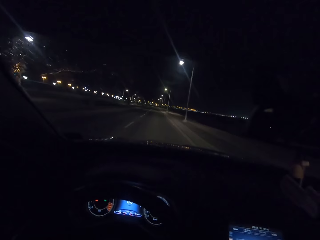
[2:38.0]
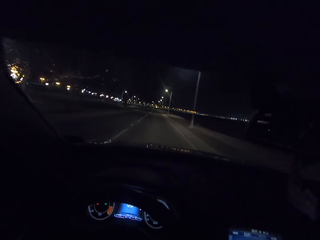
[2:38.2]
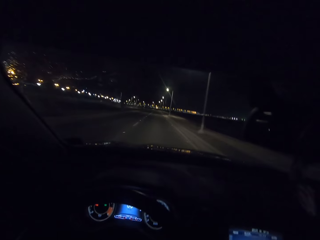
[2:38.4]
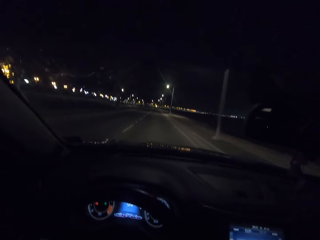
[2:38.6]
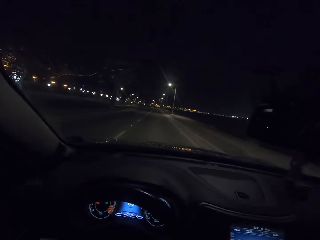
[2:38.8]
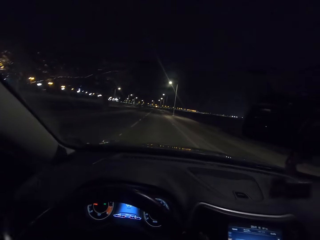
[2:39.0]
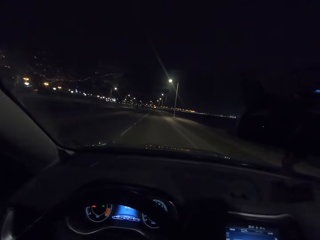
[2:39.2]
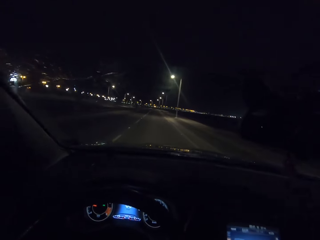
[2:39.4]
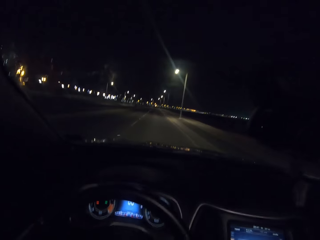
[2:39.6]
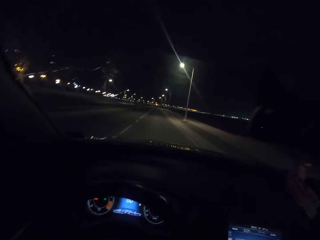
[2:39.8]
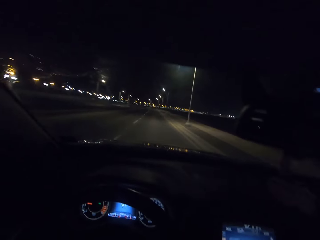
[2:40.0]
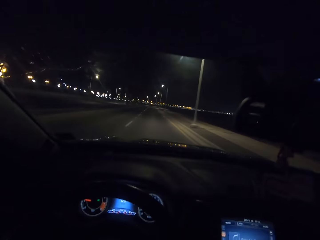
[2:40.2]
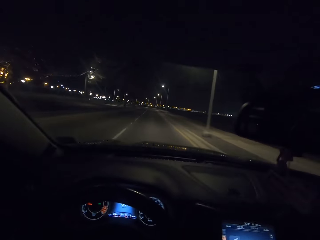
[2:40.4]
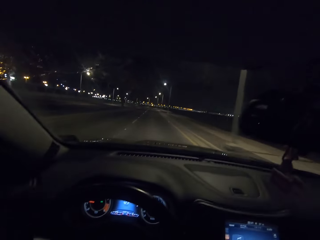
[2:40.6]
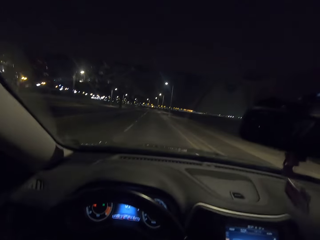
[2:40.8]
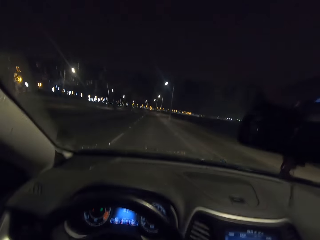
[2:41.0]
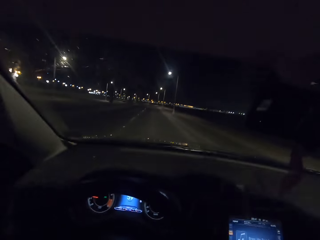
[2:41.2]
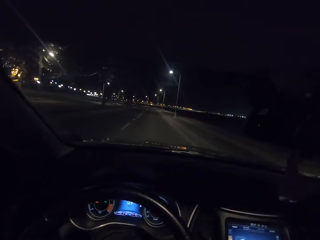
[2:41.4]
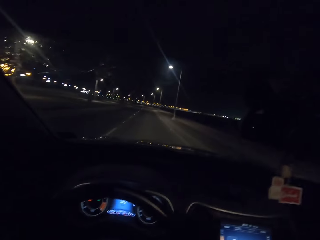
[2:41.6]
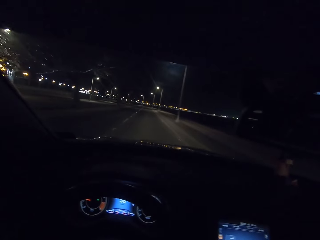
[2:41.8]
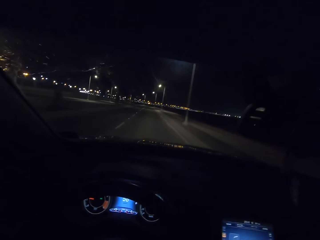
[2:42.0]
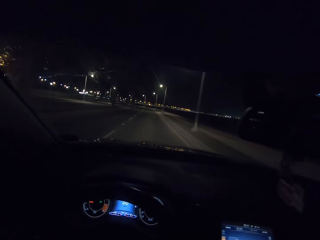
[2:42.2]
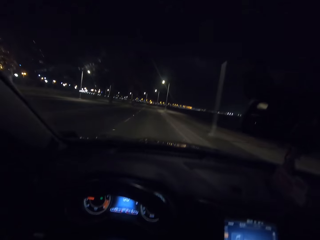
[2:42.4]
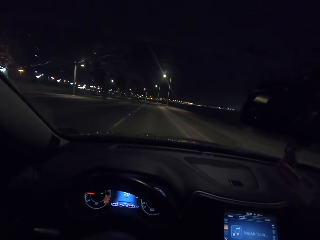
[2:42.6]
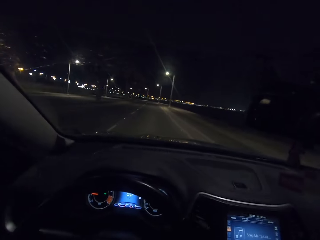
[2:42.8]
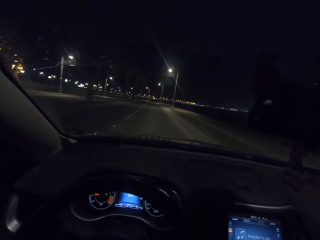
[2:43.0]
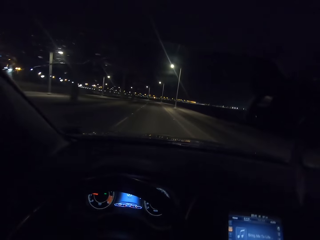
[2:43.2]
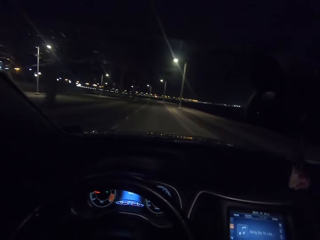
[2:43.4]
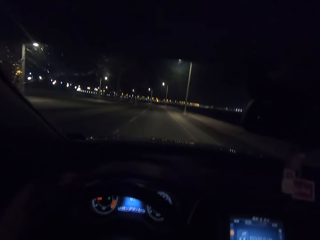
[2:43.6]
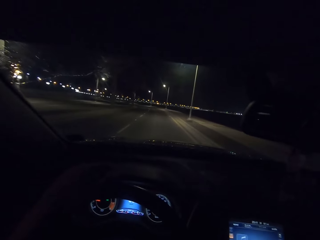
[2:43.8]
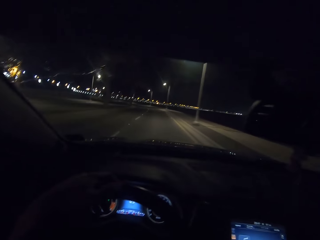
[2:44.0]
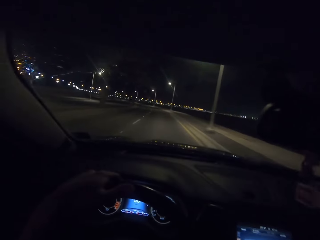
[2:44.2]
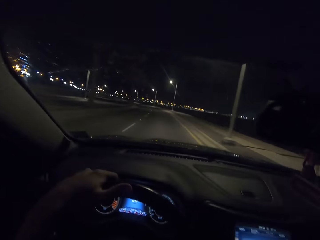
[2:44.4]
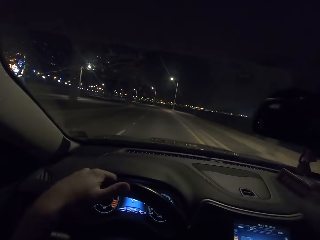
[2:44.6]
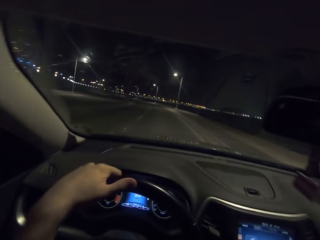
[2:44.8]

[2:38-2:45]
The camera wearer drives.

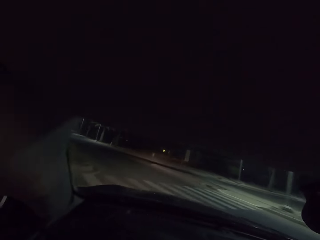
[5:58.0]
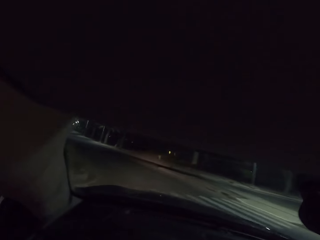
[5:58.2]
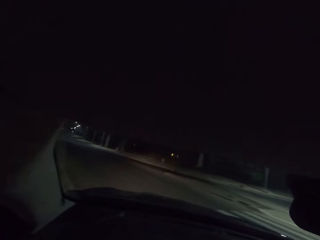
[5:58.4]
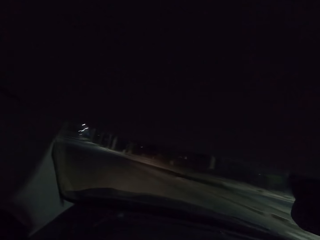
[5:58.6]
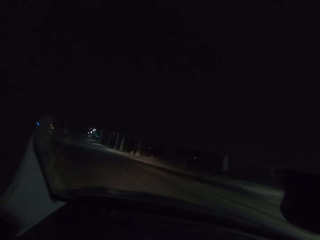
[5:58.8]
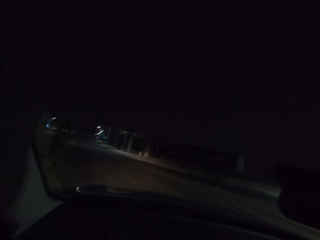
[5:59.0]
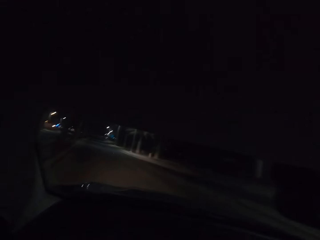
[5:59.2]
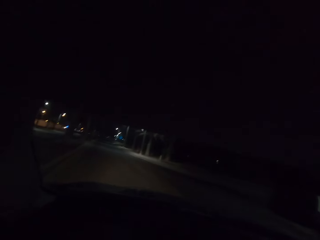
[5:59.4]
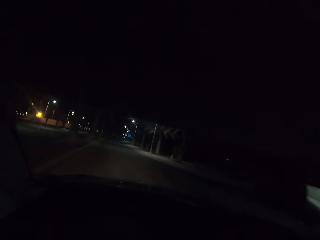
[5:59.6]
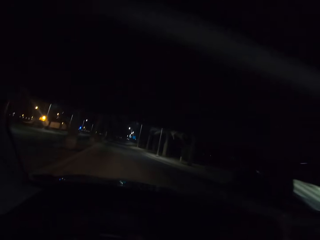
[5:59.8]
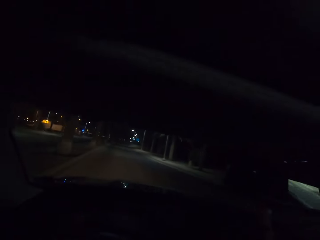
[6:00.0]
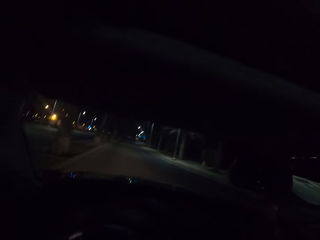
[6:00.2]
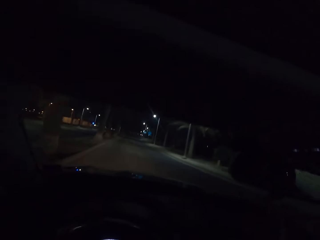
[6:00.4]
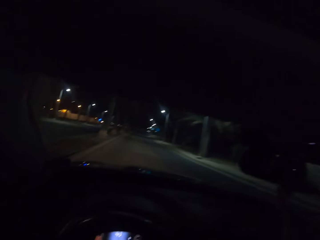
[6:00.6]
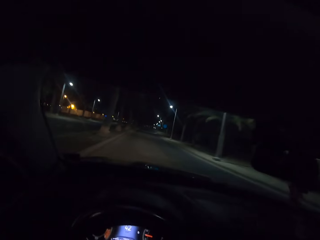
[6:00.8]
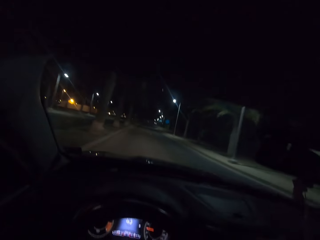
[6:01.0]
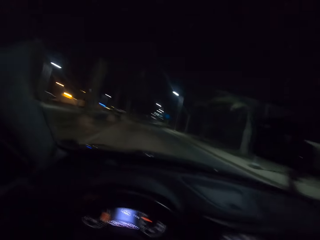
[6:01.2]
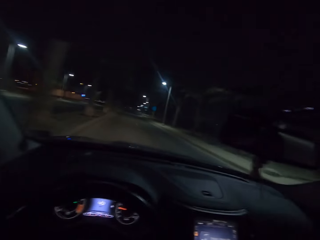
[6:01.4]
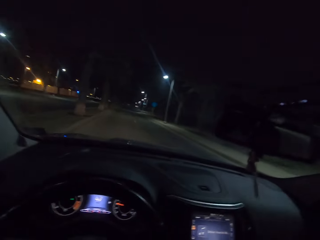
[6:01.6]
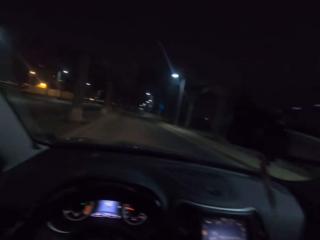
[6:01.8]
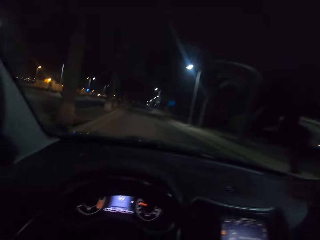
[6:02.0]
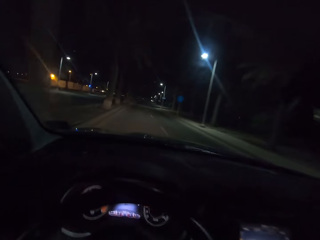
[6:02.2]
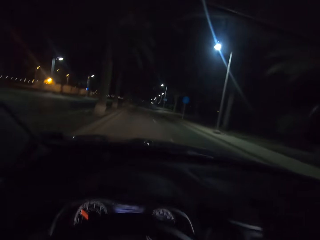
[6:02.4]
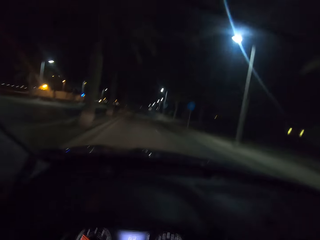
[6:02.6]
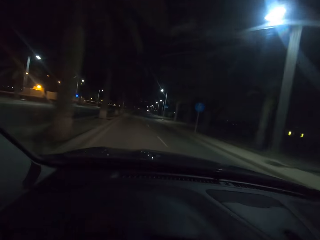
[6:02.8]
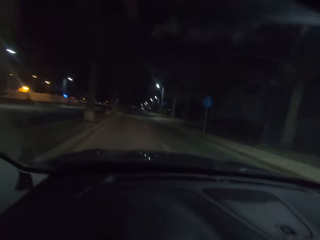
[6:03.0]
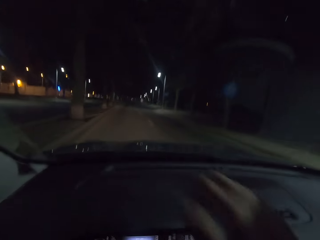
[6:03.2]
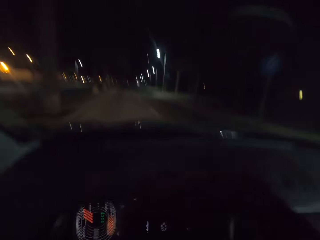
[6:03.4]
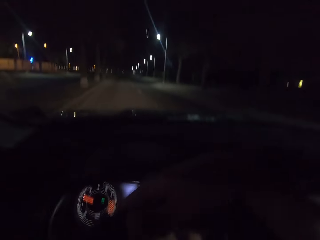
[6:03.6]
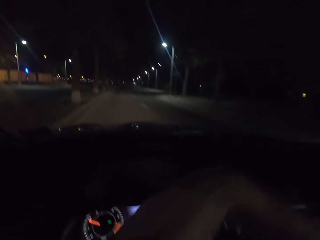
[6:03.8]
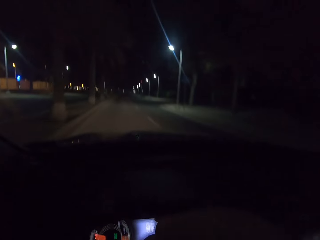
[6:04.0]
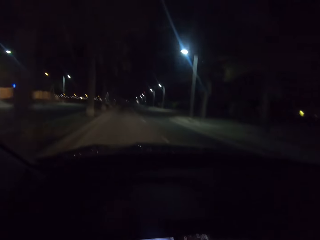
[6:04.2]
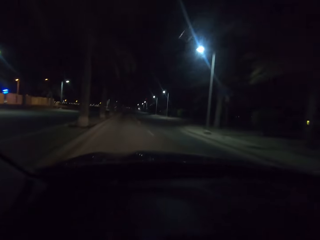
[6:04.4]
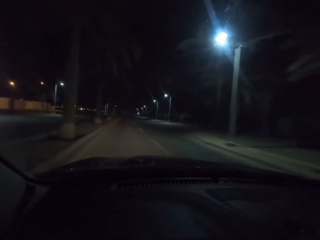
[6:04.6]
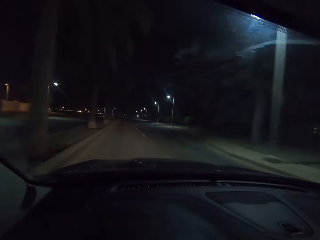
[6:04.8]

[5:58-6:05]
The camera wearer turns left.

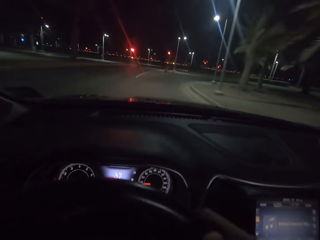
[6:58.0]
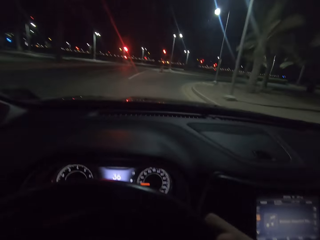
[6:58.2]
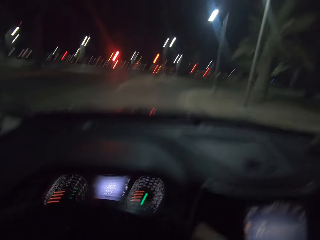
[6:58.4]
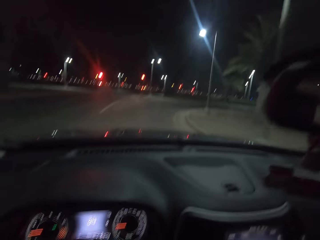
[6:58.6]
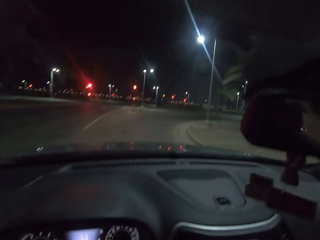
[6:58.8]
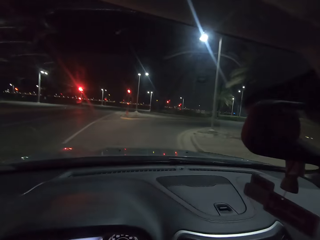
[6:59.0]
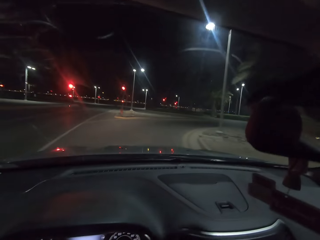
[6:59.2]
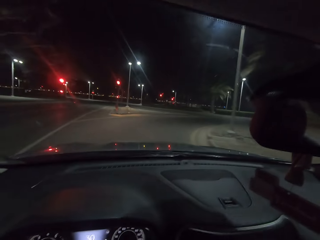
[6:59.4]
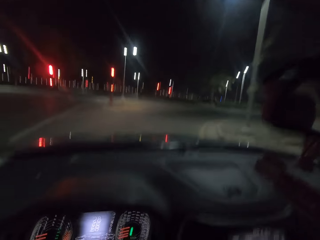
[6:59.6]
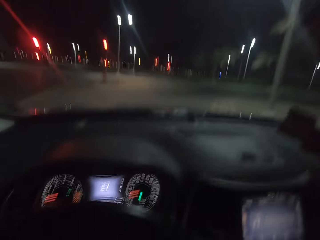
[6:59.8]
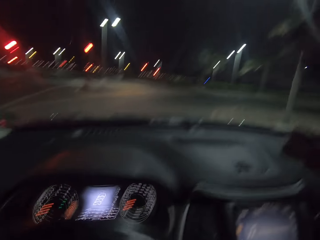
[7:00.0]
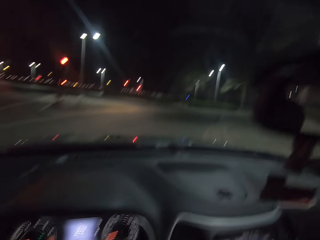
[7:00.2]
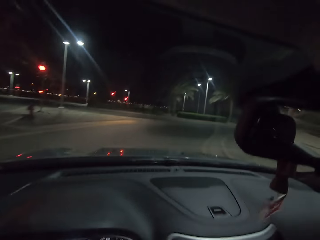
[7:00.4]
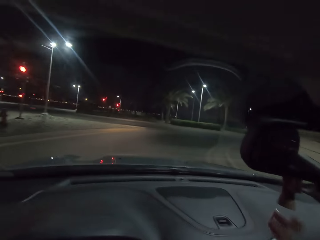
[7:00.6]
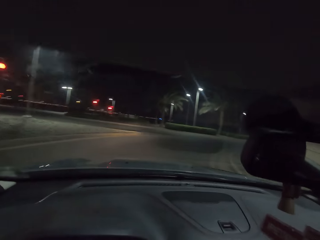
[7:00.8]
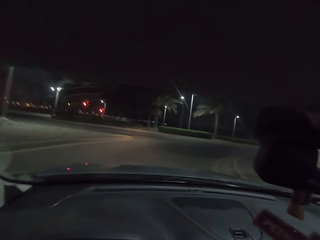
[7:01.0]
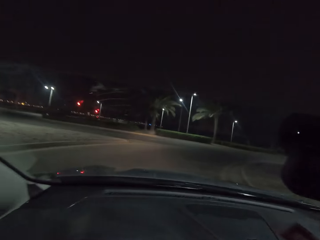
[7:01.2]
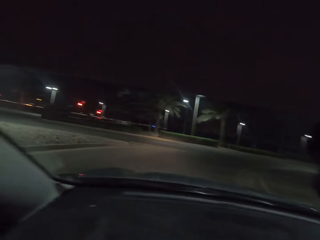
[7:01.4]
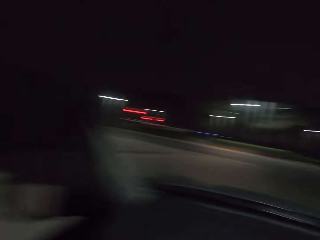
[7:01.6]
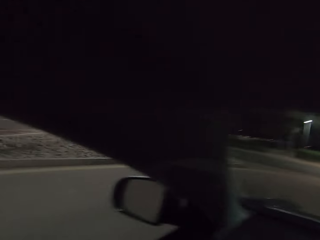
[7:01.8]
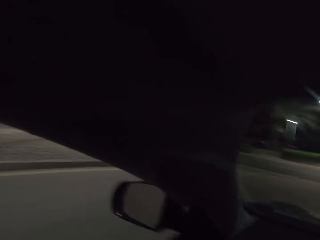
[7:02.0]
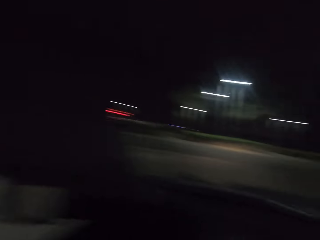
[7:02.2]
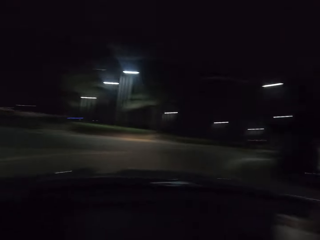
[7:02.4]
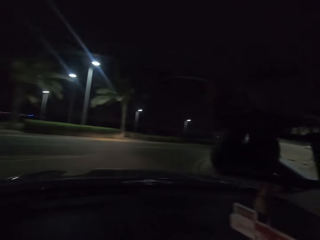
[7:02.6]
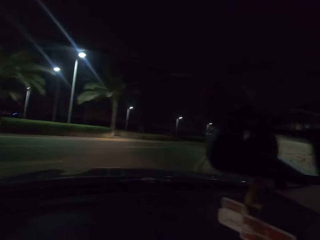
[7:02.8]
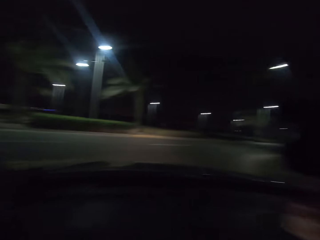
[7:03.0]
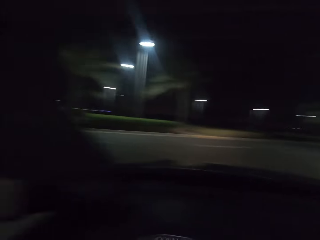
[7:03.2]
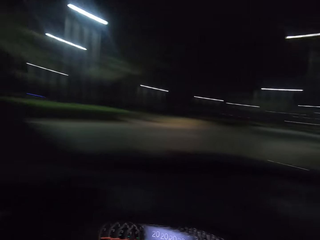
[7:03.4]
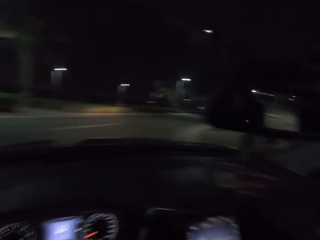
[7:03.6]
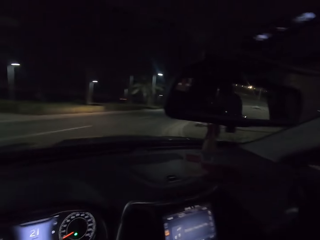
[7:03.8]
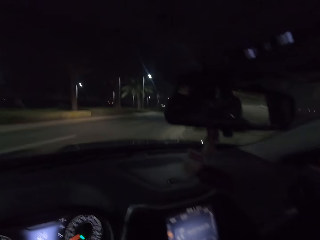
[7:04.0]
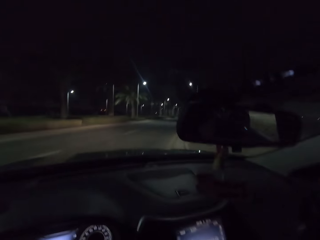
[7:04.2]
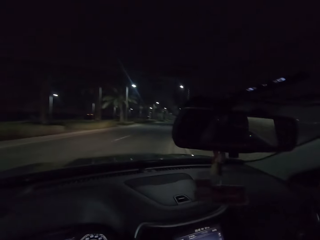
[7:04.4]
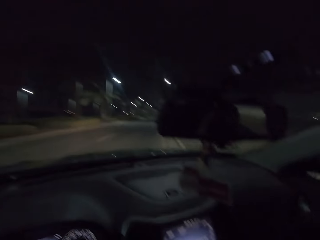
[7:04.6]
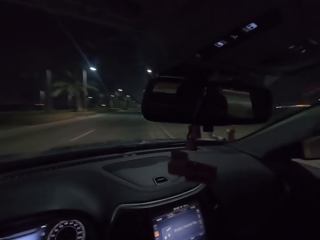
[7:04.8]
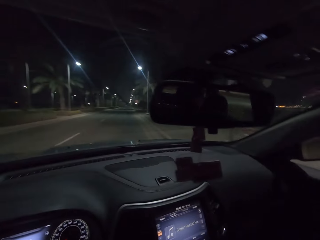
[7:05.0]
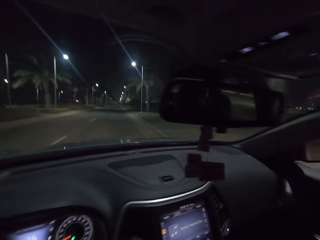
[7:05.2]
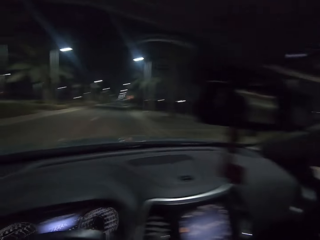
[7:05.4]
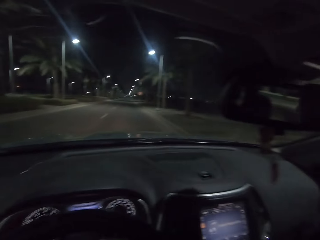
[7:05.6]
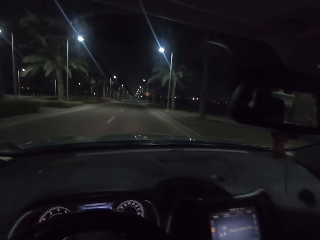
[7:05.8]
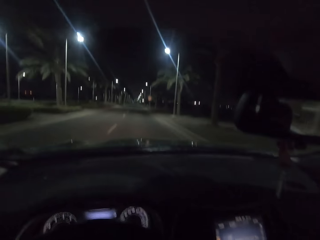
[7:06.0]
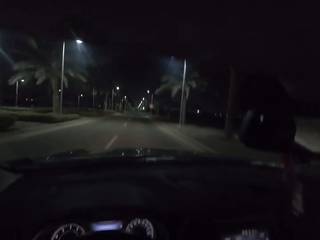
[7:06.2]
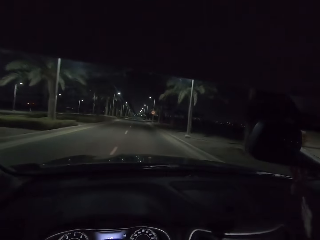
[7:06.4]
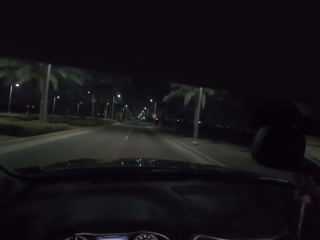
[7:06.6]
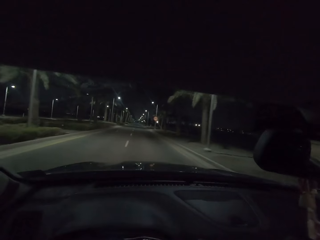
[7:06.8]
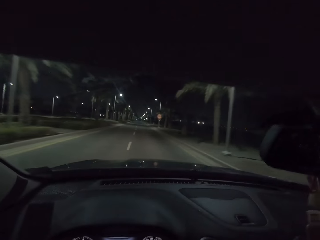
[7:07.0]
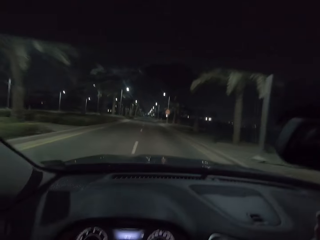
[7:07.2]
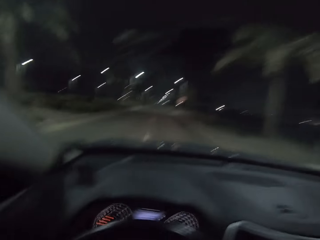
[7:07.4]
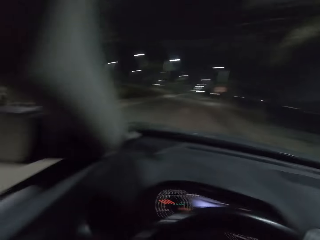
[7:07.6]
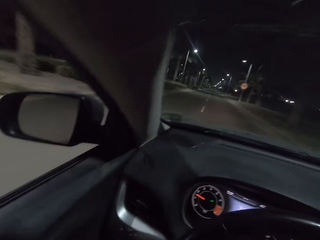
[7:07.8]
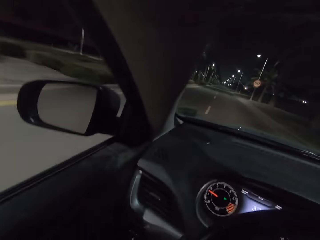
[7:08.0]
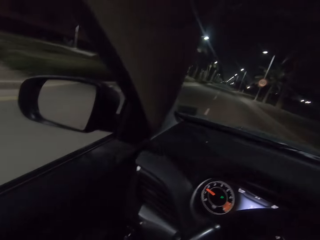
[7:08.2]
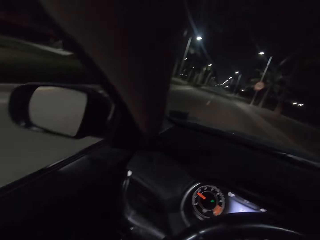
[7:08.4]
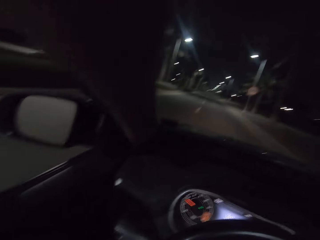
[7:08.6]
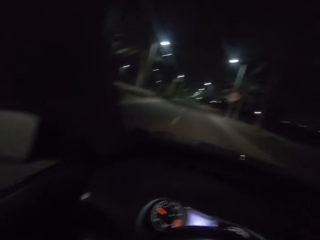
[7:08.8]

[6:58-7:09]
The camera wearer turns right.
